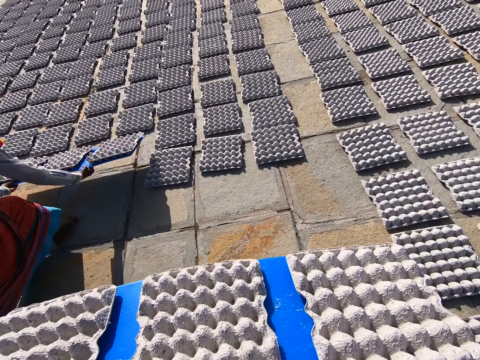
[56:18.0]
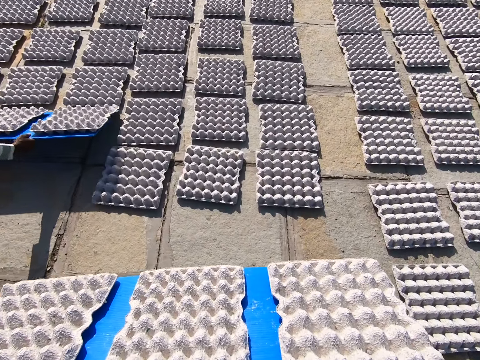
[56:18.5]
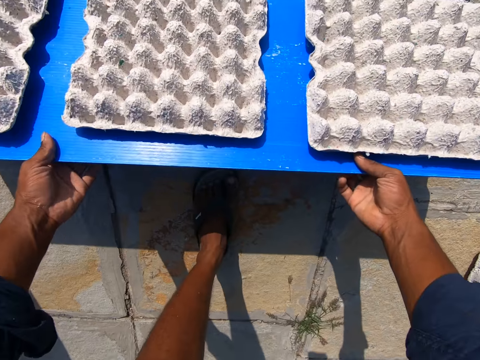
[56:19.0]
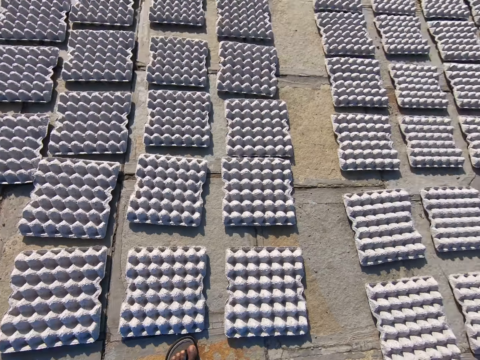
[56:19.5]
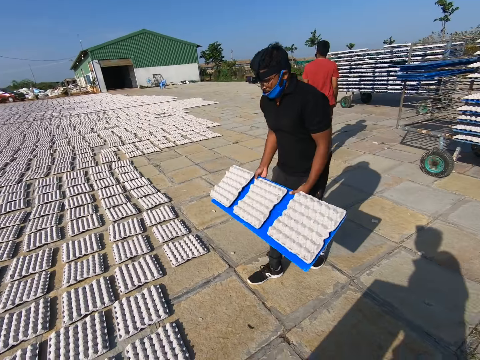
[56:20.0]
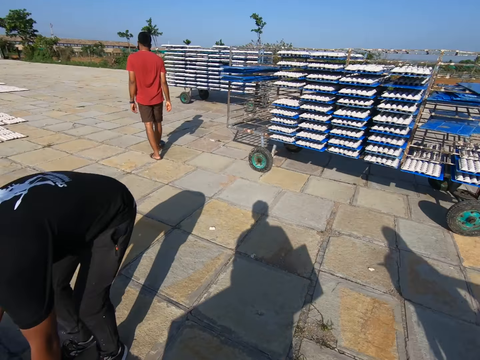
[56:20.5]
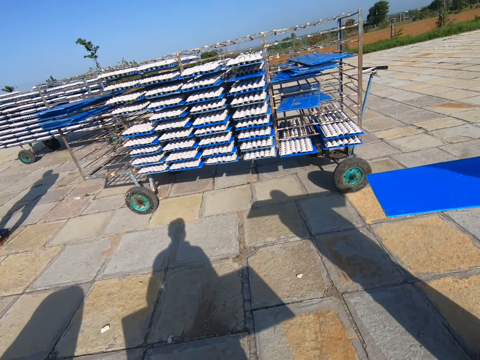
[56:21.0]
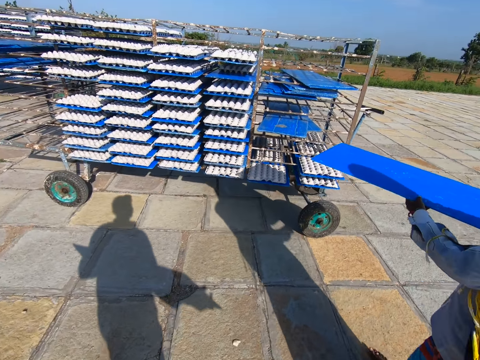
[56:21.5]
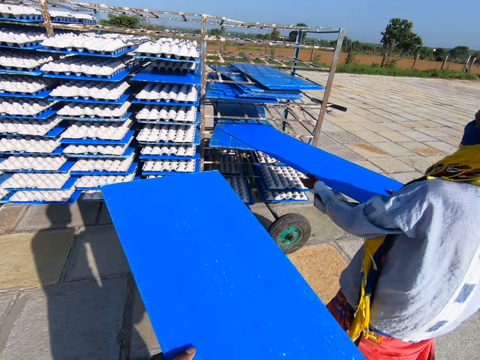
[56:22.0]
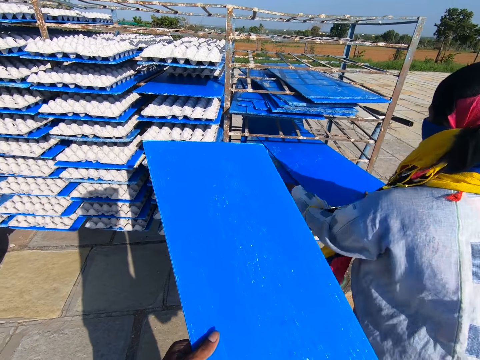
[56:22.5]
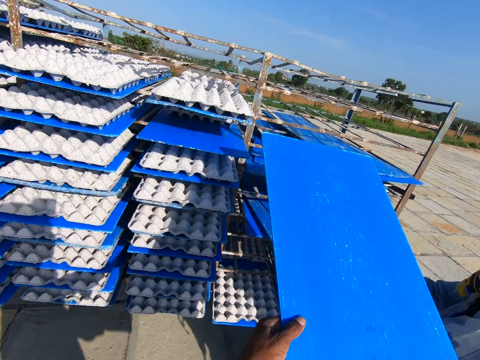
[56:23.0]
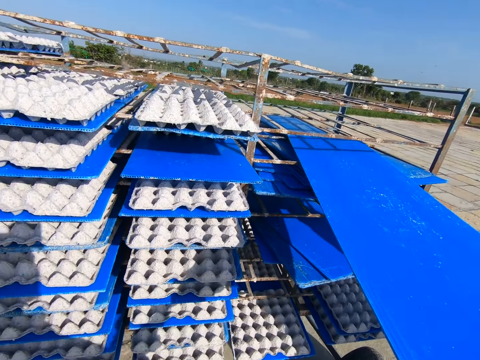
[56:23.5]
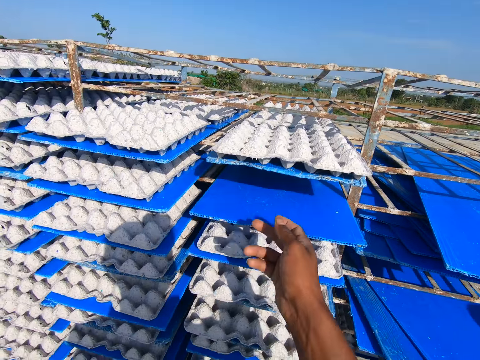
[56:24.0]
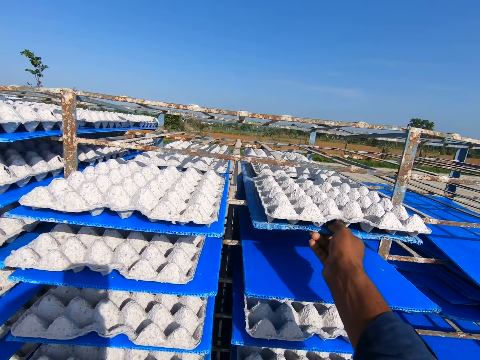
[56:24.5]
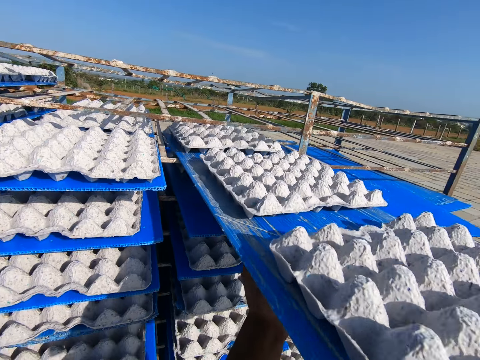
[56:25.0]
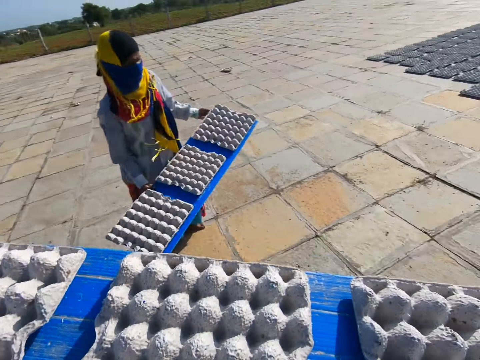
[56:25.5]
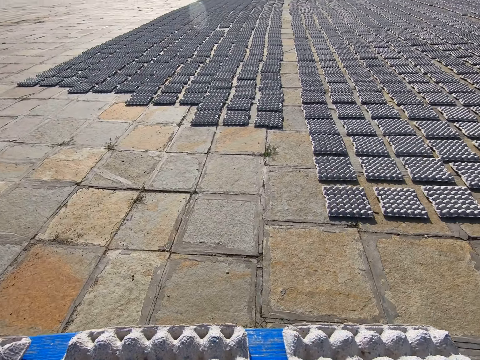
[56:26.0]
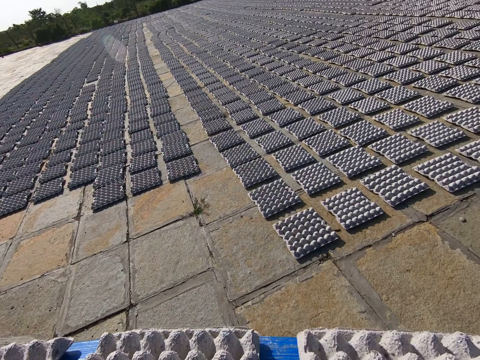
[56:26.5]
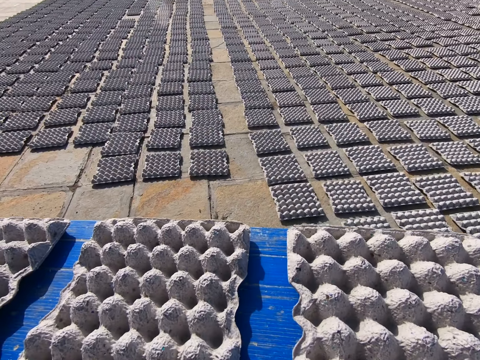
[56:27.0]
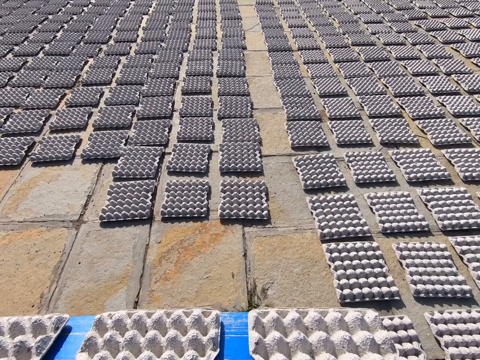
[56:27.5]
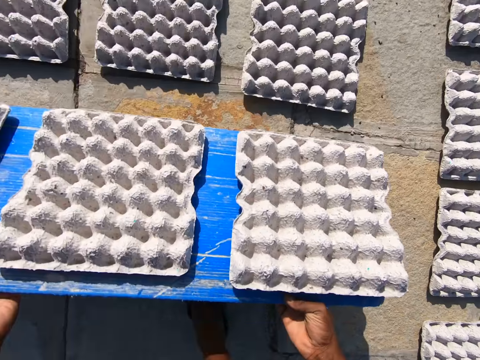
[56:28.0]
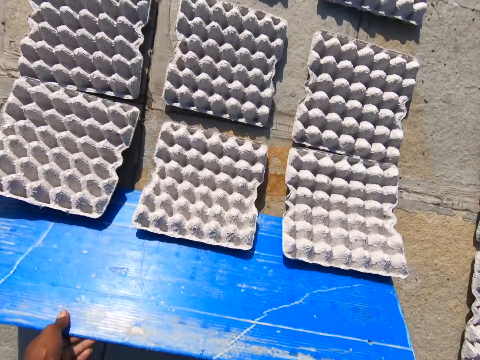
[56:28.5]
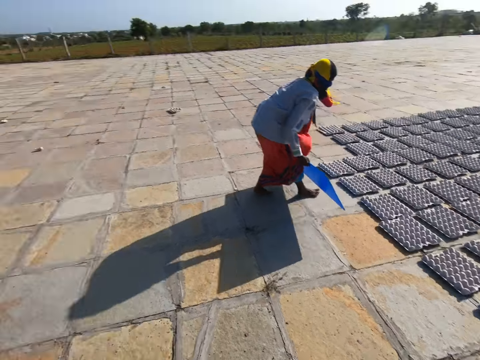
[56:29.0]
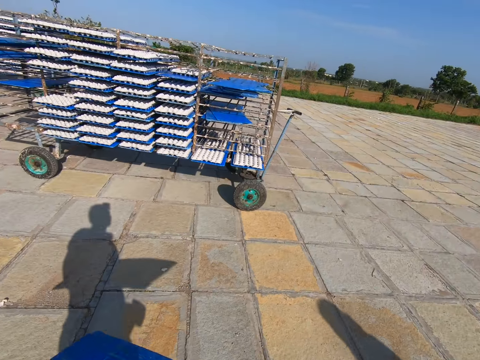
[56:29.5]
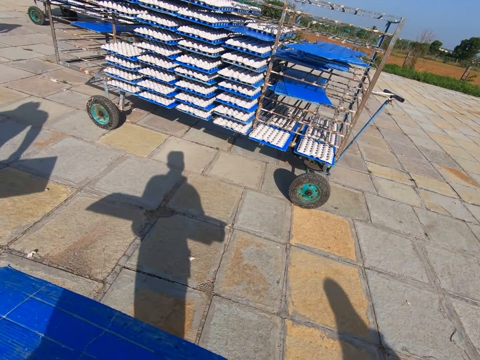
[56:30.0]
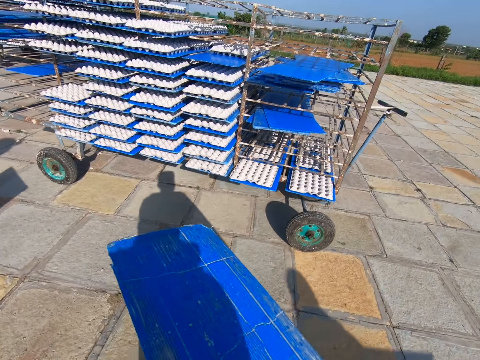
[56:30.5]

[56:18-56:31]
The woman places the crates of eggs on the floor with the blue tray in both hands. The camera wearer places the crates of eggs on the floor with the blue tray in both hands. The man places the crates of eggs on the floor with a blue tray in both hands. The woman places the blue tray on the mobile rack with both hands. The camera wearer places the blue tray on the mobile rack with both hands. He picks a blue tray from the mobile rack with his right hand and holds the blue tray with both hands. The woman holds a blue tray with both hands. The camera wearer places the egg crates on the ground with both hands. The woman places the crates of eggs on the floor with the blue tray in both hands.

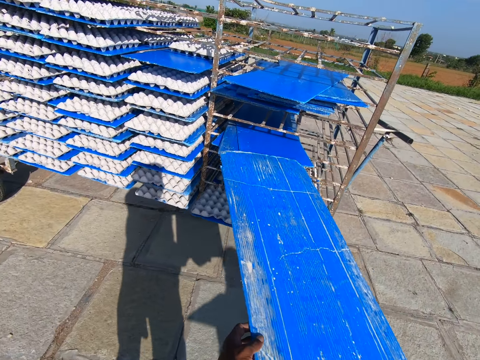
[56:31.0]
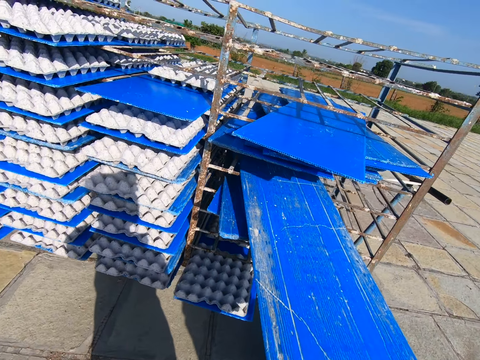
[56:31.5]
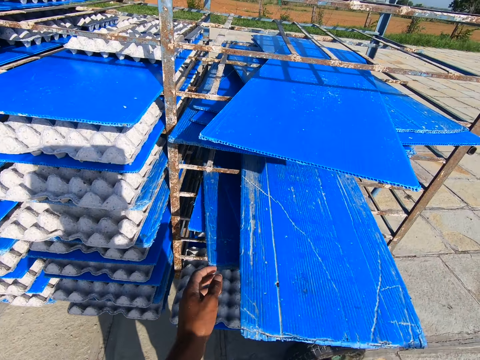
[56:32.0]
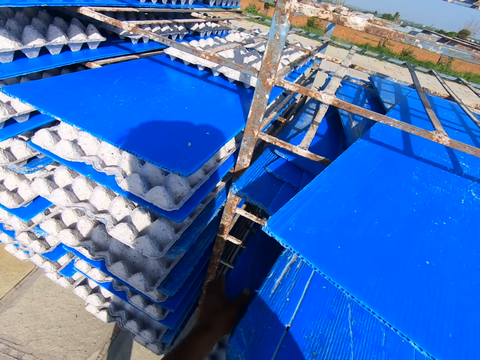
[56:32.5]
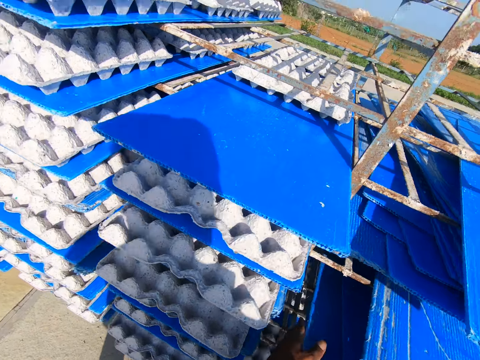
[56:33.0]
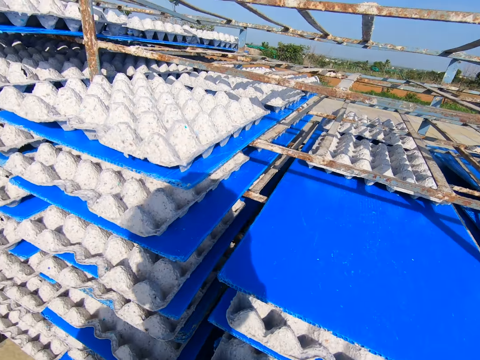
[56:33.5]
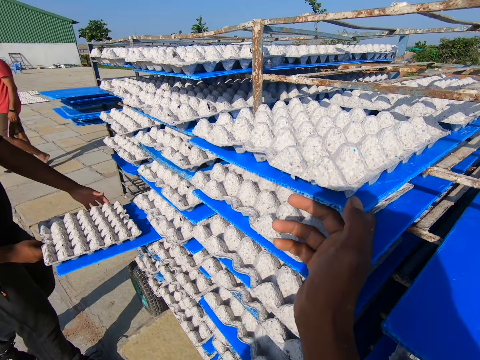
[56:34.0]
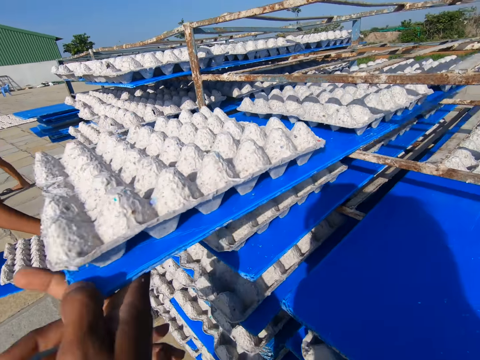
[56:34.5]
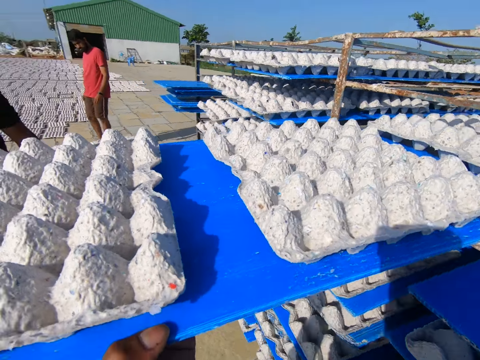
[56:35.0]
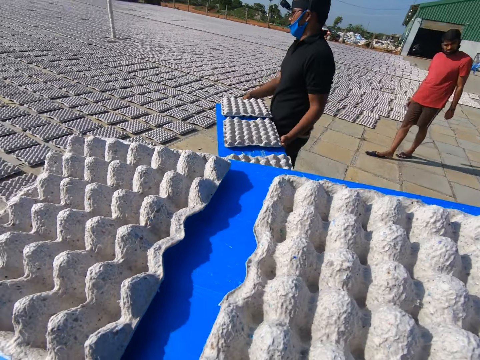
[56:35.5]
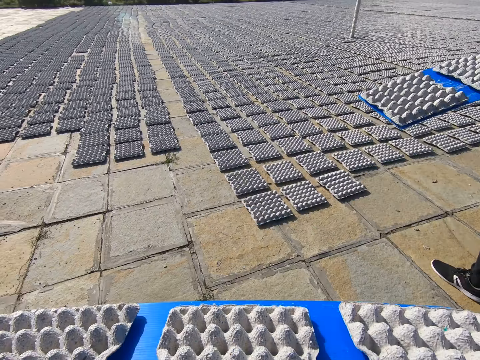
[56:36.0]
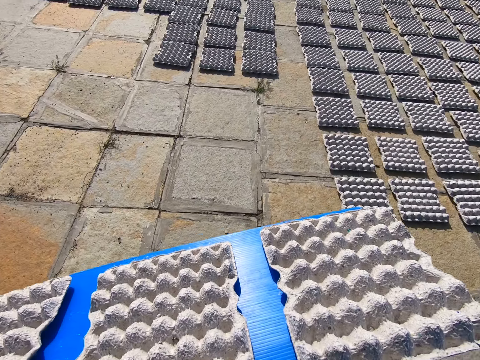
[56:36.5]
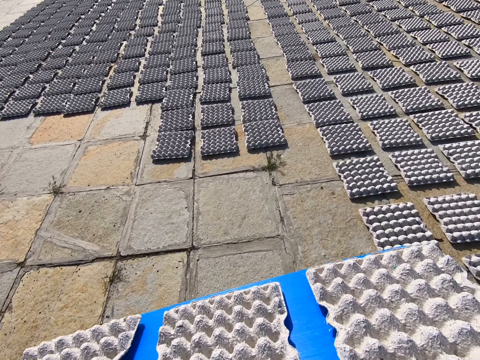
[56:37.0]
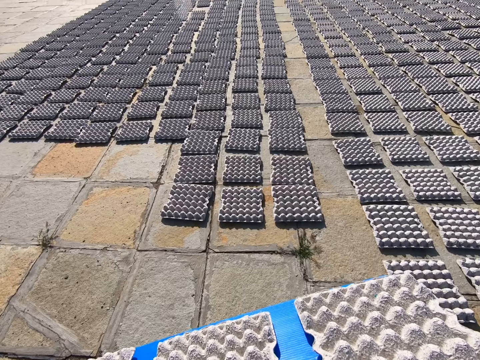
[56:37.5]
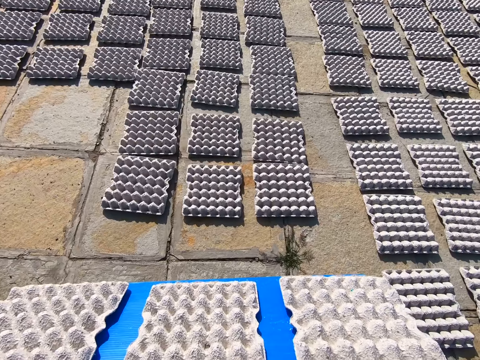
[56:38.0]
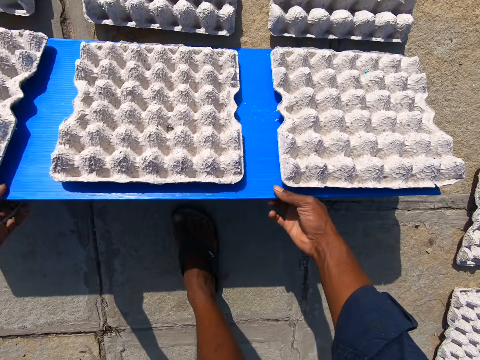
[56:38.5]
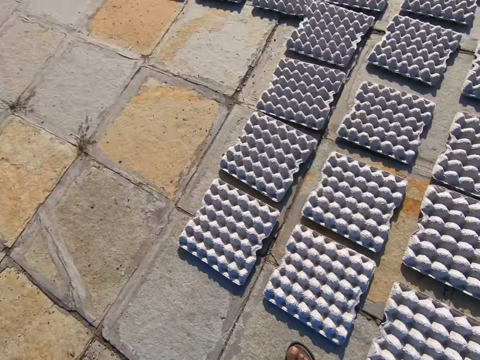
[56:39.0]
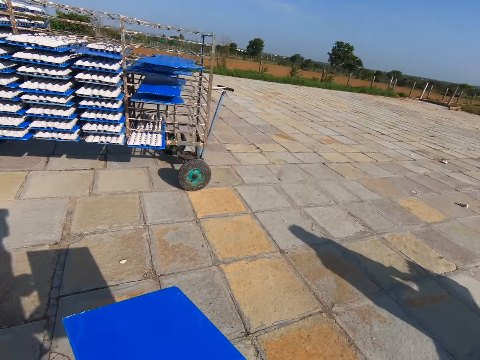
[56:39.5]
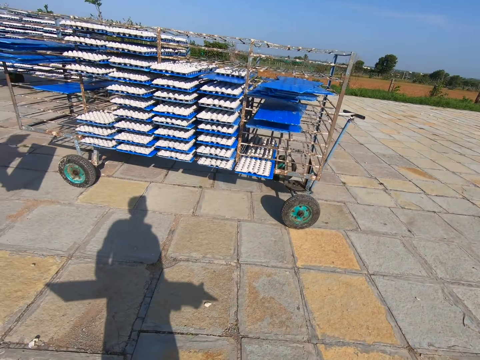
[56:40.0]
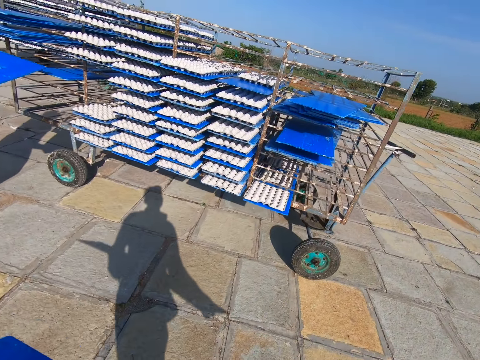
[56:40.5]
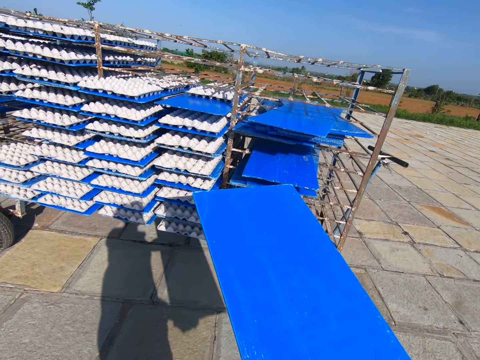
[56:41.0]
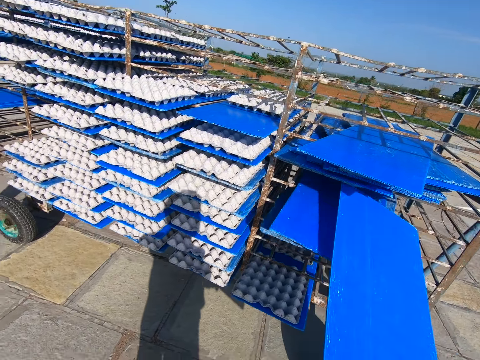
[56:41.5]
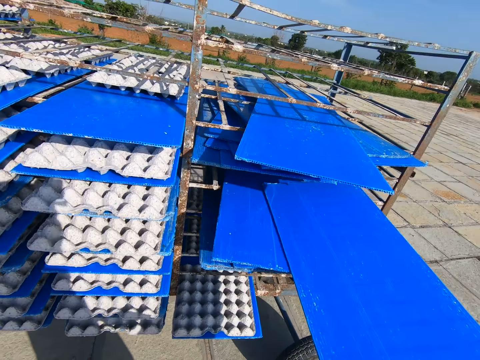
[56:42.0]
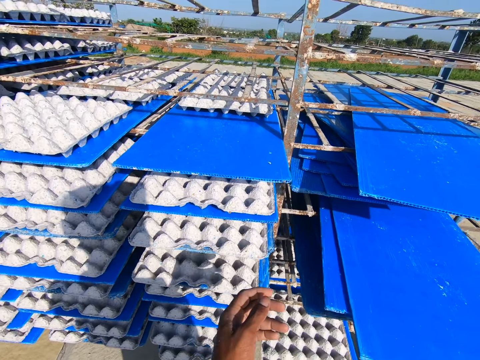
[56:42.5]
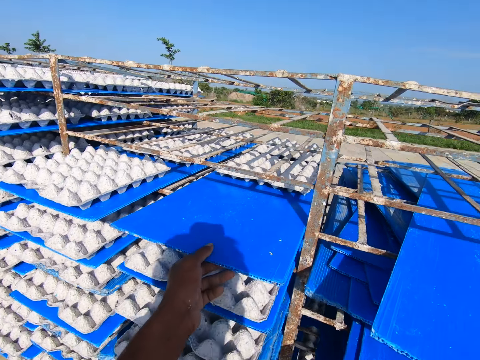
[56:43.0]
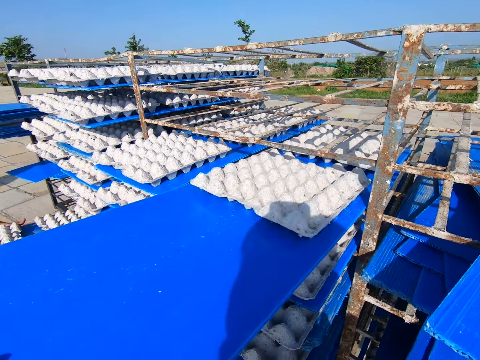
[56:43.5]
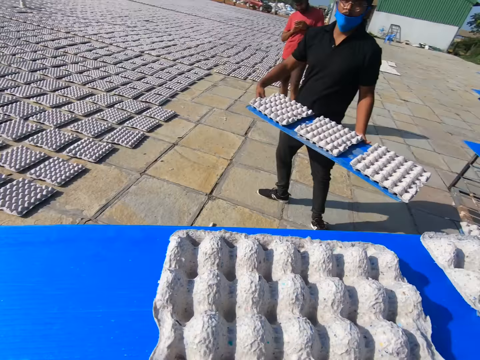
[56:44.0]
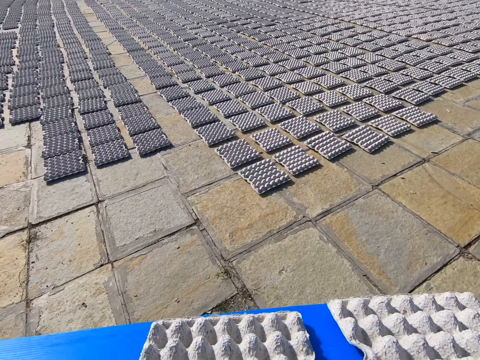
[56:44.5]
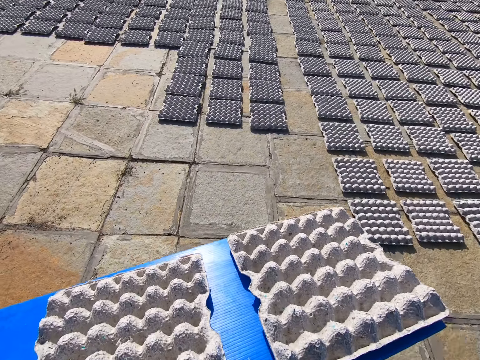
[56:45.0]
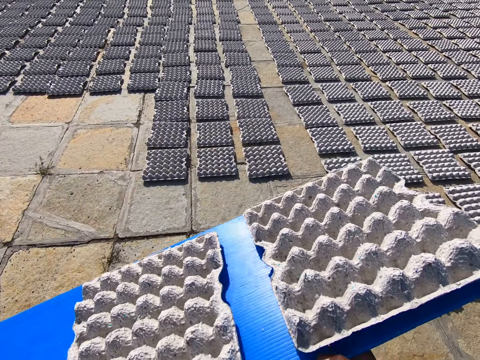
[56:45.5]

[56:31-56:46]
The camera wearer places the blue tray on the mobile rack with both hands. He holds a blue tray on the mobile rack with both hands. The man picks a blue tray from the mobile rack with his right hand and holds the blue tray with both hands. The camera wearer picks a blue tray from the mobile rack with his right hand. He holds the blue tray with both hands. He places the egg crates on the ground with both hands. The woman holds a blue tray with both hands. The camera wearer places the blue tray on the mobile rack with his right hand. He picks a blue tray from the mobile rack with his left hand. The man pulls a blue tray from the mobile rack with both hands.
